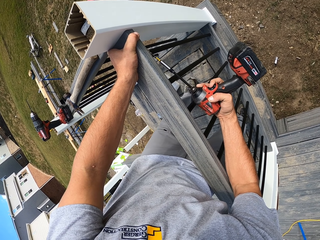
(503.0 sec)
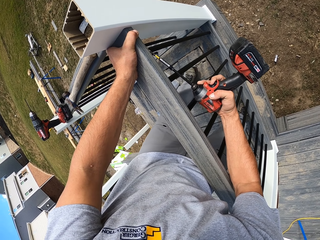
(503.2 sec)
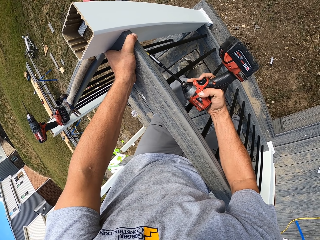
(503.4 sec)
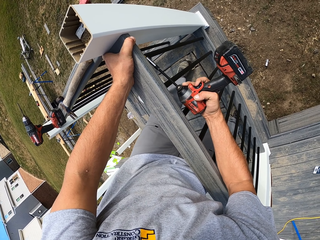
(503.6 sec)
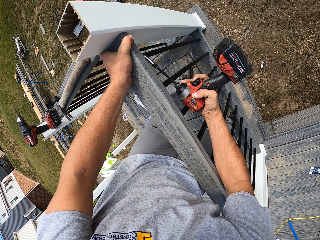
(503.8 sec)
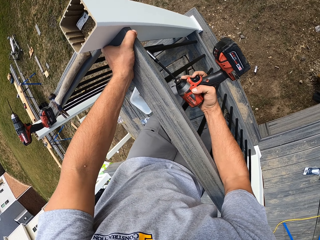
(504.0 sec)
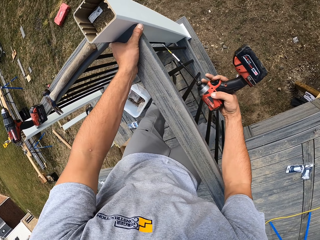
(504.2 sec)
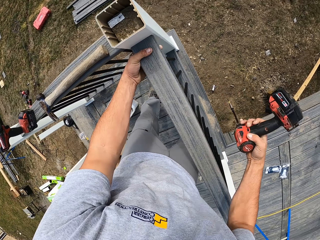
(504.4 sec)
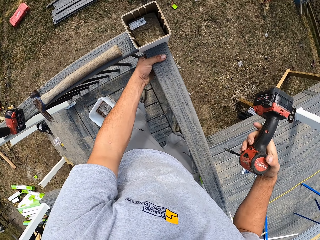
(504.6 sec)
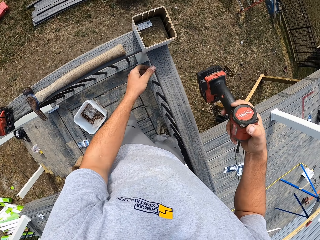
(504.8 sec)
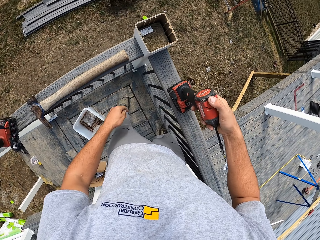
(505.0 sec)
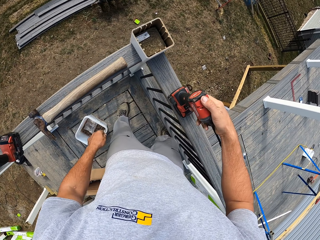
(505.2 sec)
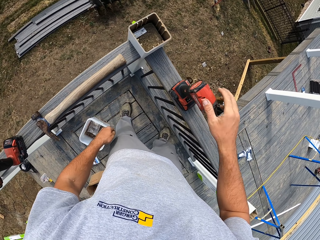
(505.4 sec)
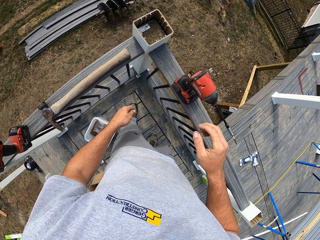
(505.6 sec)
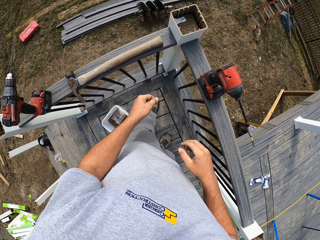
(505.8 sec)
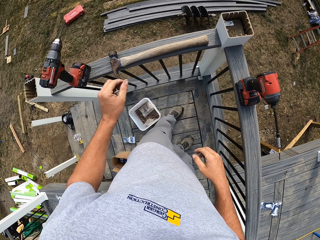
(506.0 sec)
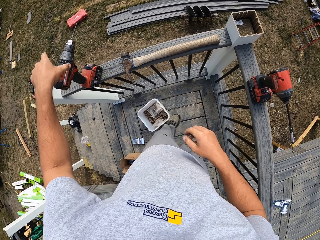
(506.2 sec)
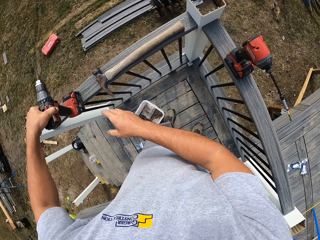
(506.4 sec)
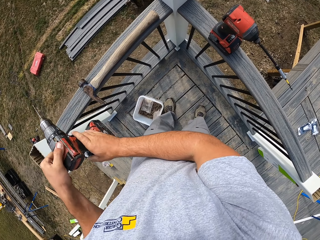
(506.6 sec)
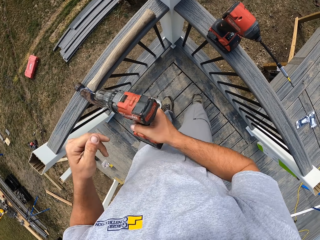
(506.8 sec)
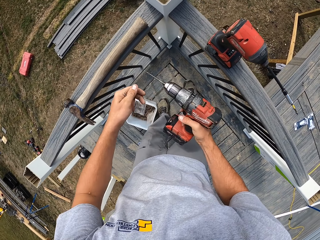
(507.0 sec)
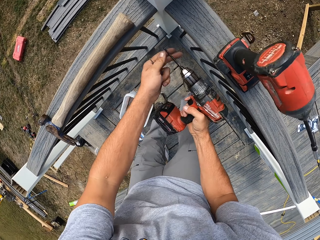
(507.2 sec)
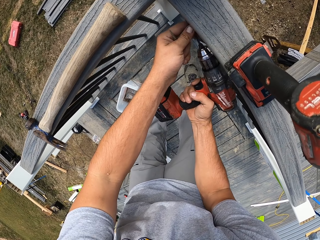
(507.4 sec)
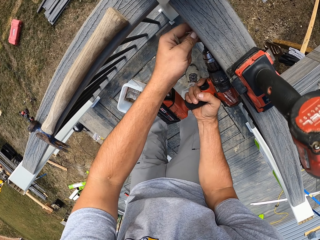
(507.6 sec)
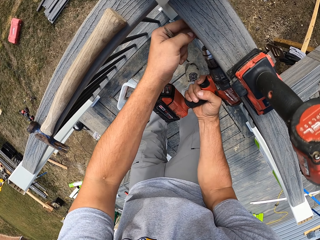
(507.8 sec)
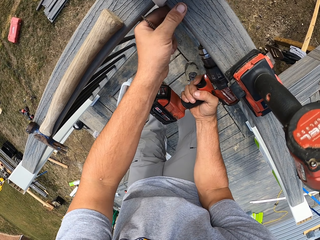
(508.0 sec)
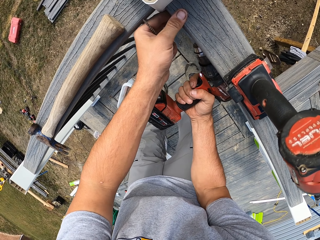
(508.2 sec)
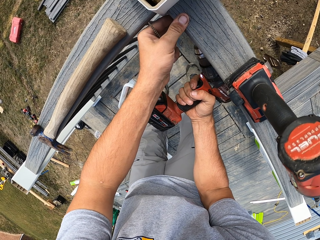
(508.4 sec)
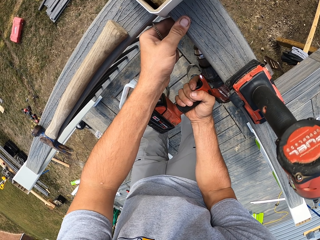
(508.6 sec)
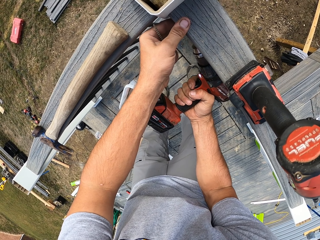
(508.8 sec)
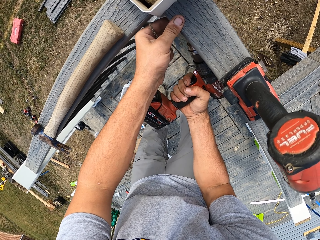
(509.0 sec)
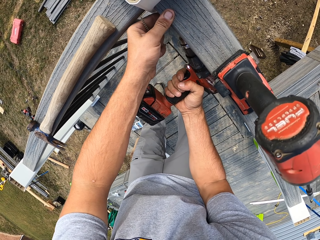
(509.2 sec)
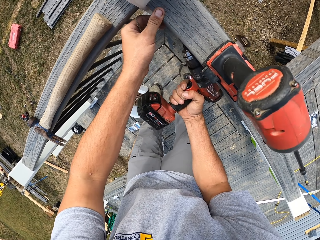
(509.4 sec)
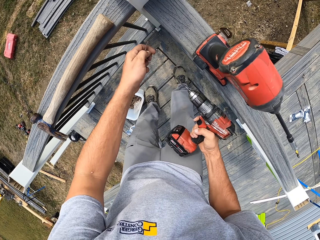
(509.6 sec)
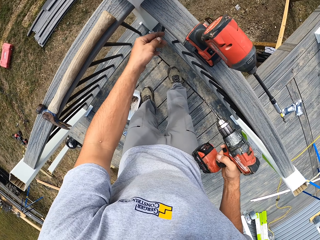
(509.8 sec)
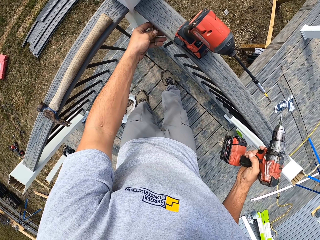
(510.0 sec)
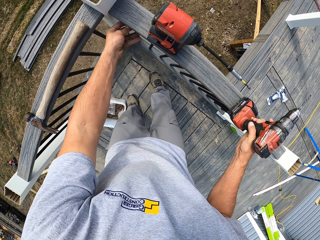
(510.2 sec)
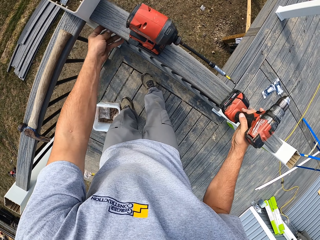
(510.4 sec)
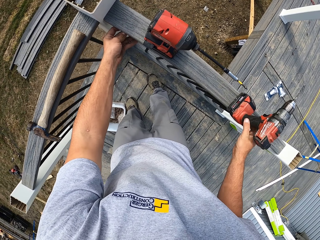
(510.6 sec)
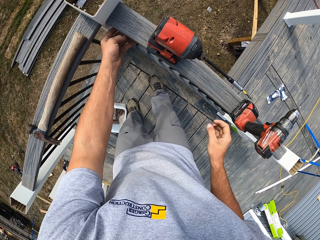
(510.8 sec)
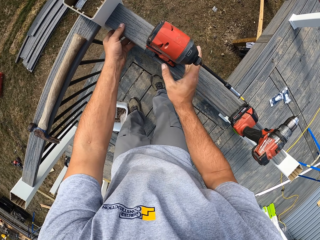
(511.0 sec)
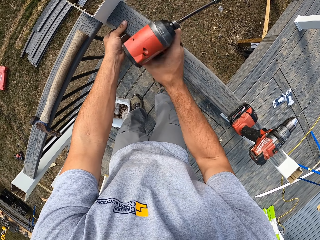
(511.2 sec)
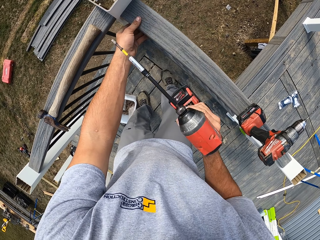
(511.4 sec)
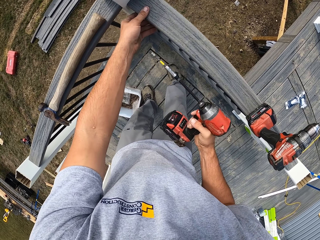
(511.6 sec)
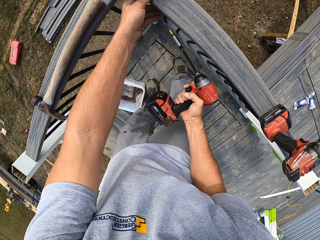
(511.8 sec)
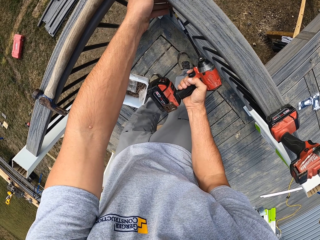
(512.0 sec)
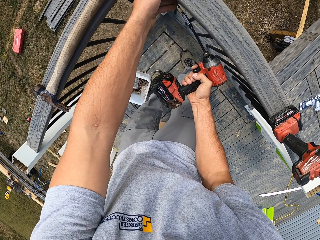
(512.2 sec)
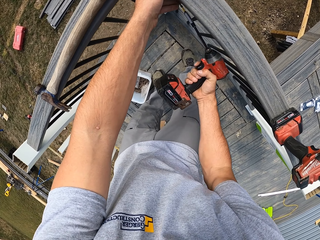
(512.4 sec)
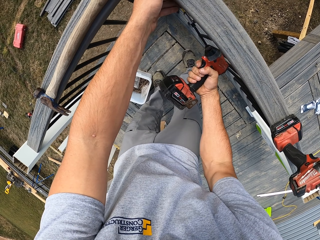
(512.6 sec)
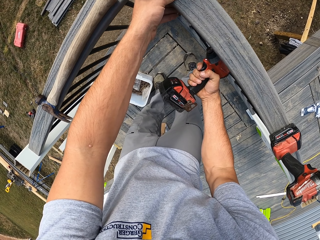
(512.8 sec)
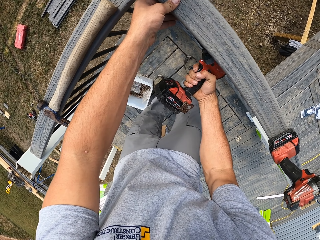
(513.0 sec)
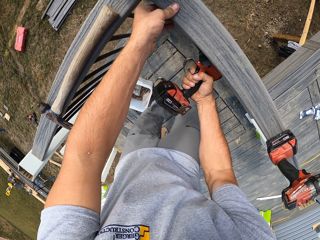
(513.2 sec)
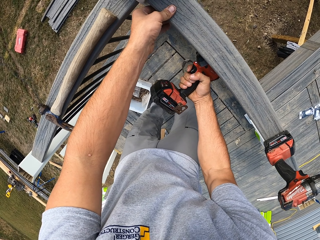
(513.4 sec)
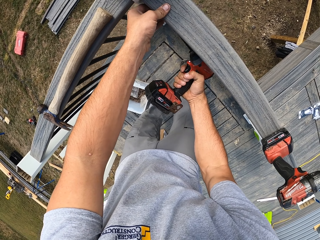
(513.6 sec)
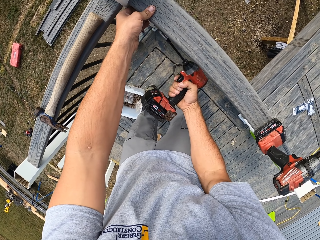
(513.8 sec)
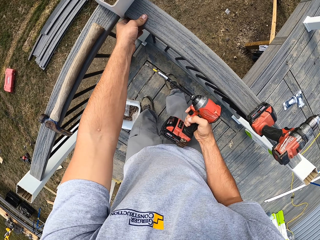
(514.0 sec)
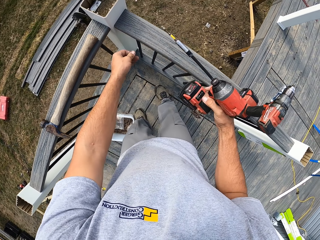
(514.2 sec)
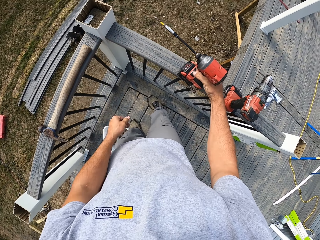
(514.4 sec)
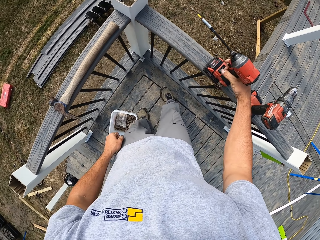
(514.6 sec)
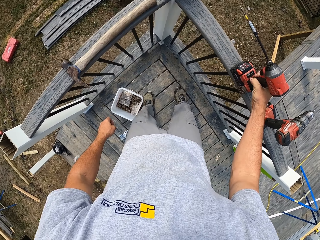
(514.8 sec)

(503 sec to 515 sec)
The camera wearer places the cordless drill on a piece of wood frame. He picks another cordless drill with the left hand from the piece of wood frame. He exchanges the cordless drill to his right hand. He drills a hole with the cordless drill. He puts a screw on the hole with the right hand. He places the cordless drill on the piece of wood frame. He picks another cordless drill with the left hand from the piece of wood frame. He drills the screw.

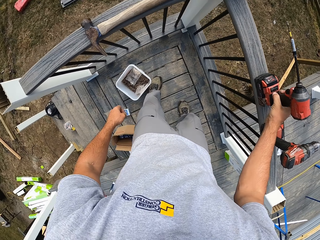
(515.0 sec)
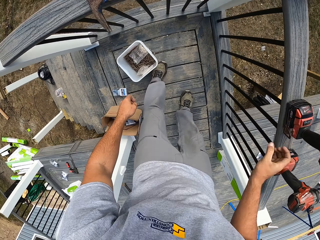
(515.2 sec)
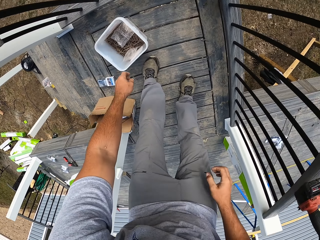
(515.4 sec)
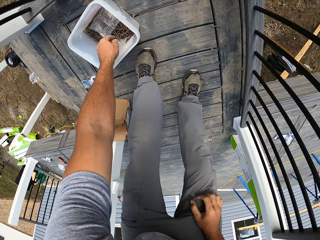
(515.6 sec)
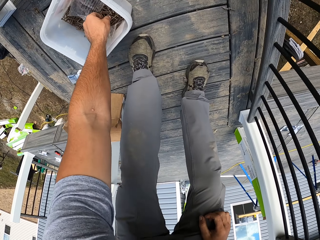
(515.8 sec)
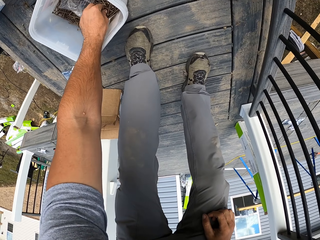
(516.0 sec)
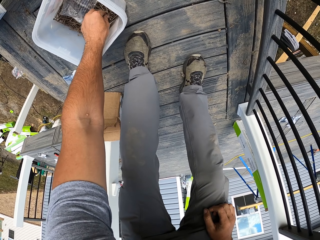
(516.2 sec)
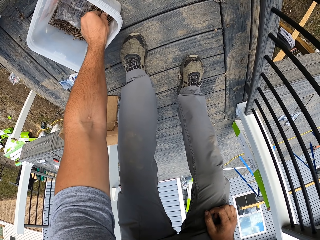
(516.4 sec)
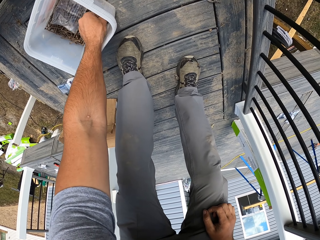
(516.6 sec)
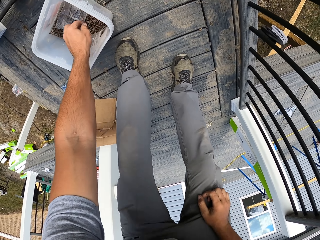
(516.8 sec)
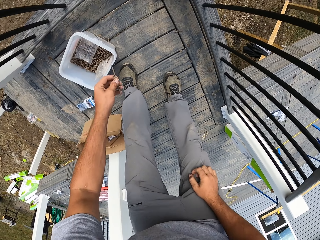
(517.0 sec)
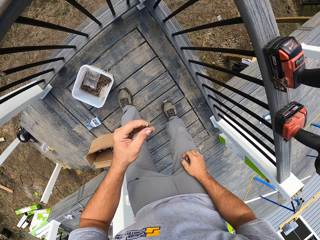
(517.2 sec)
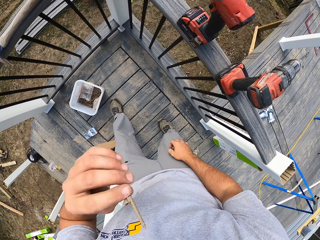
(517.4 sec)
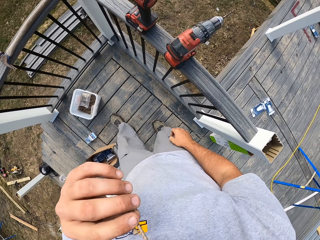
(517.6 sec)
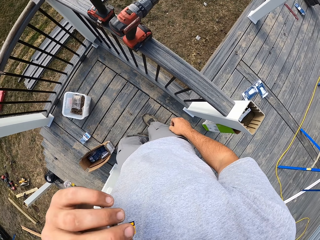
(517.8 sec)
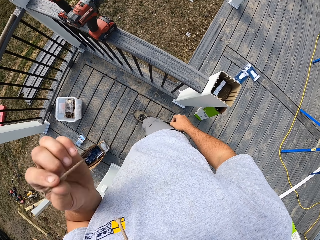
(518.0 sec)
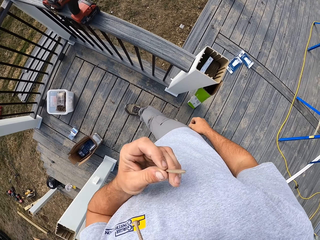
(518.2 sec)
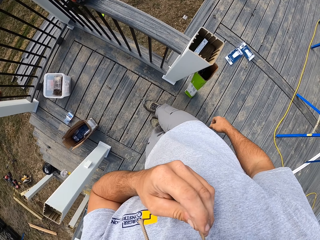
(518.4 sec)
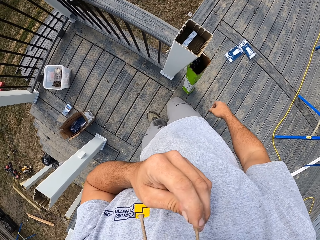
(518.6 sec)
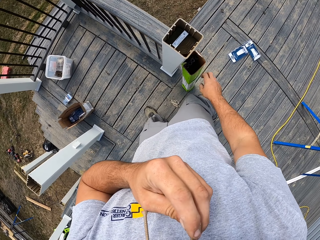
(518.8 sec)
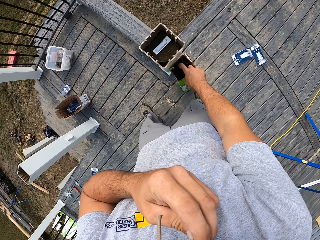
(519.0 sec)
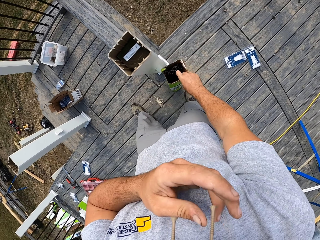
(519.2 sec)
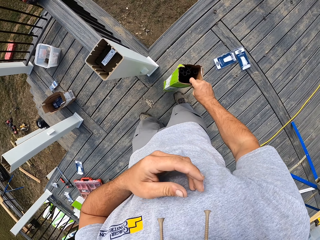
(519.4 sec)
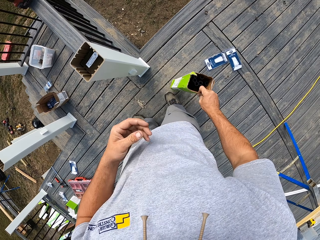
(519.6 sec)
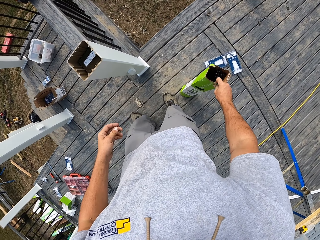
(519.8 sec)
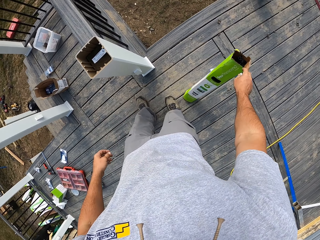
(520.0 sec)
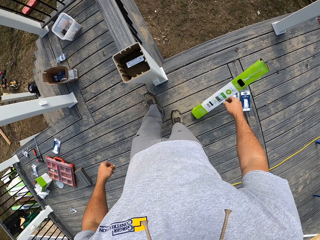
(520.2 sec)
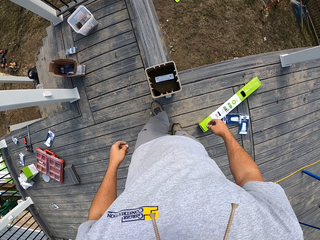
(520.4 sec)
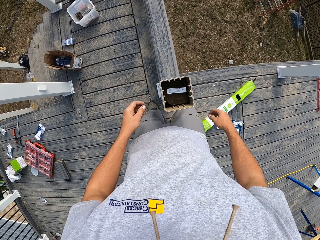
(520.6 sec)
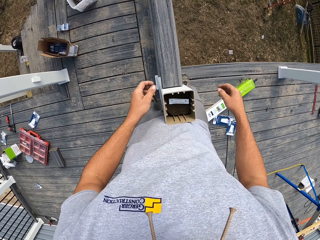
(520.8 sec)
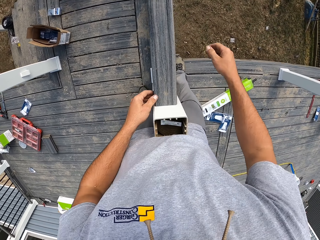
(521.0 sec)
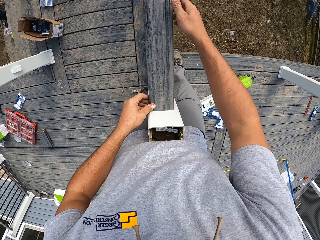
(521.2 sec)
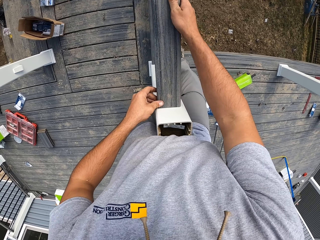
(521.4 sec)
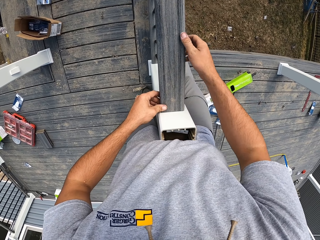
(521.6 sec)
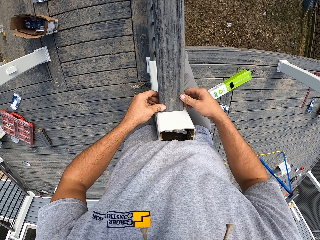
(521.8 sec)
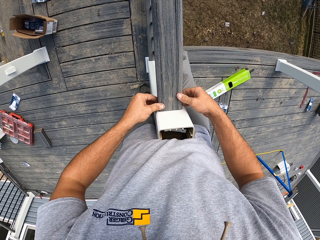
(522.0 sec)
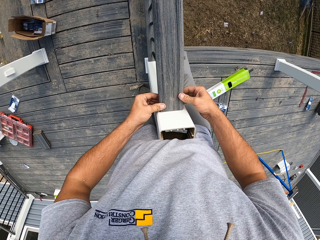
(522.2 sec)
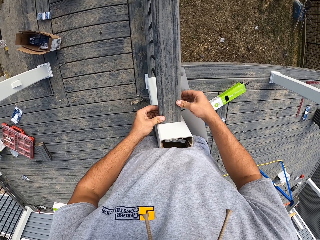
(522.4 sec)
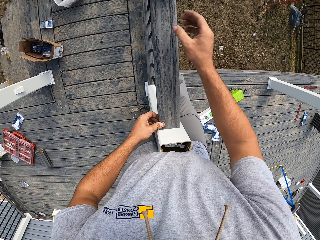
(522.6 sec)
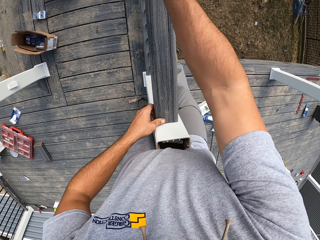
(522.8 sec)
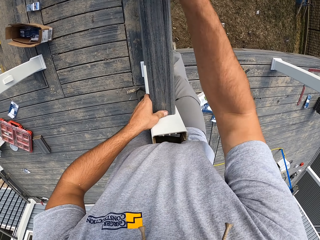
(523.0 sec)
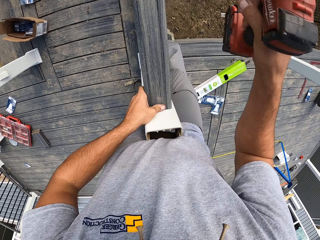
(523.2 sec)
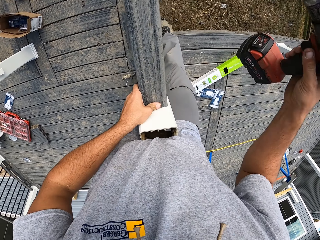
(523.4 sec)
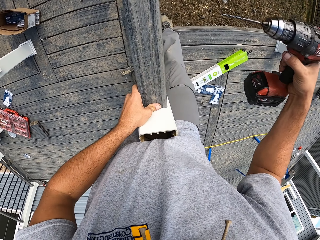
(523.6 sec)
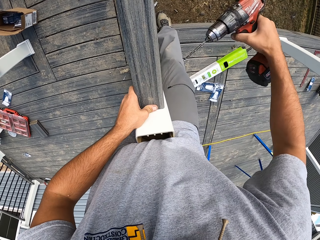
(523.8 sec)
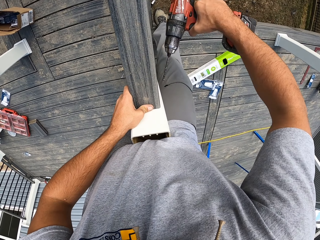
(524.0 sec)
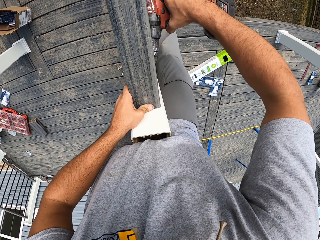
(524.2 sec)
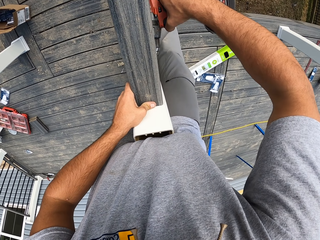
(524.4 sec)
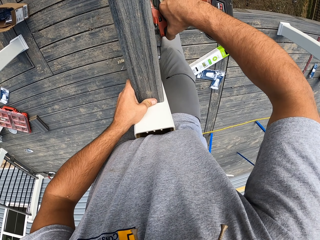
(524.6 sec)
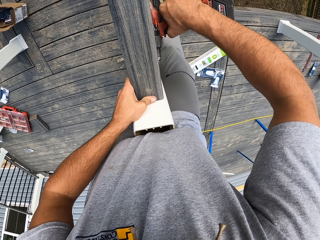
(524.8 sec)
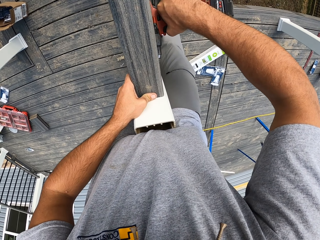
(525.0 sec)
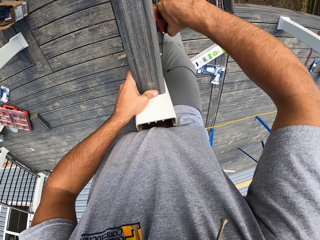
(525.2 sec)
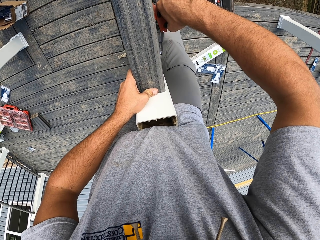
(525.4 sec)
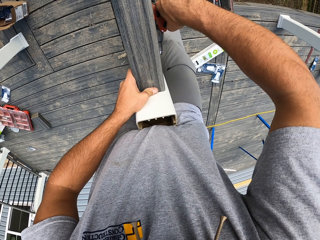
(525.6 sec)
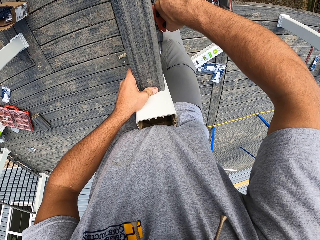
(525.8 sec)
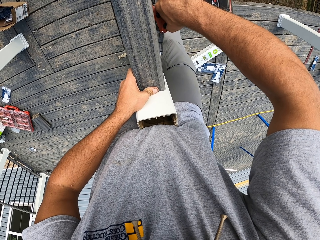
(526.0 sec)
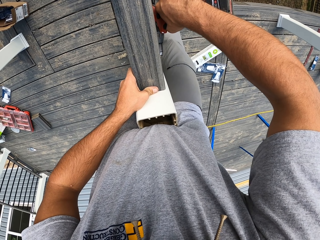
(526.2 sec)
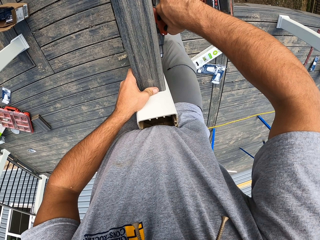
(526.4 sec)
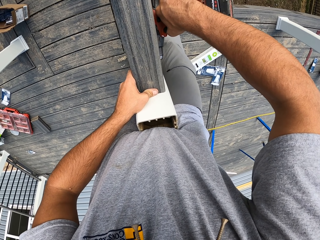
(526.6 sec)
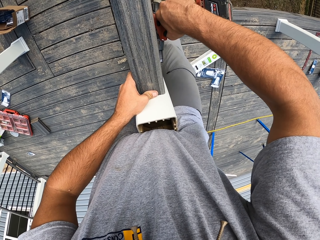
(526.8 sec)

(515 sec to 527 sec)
The camera wearer places the cordless drill on a piece of wood frame. He picks a screw from a tin with the left hand. He puts the screw in his mouth. He removes a chrome pipe box from a pillar with the right hand. He adjusts the piece of wood frame. He holds the piece of wood. He picks the cordless drill with the left hand from the piece of wood frame. He drills a hole with the cordless drill.
